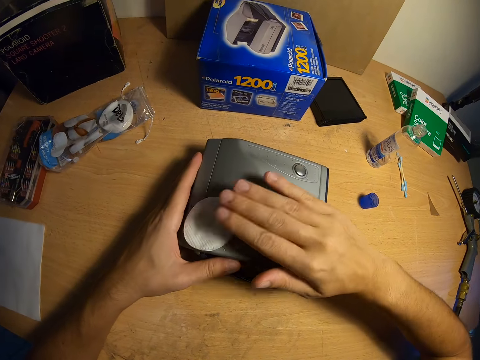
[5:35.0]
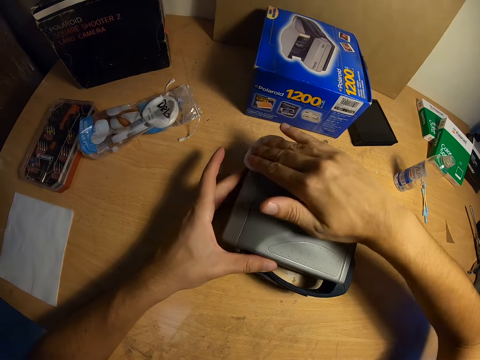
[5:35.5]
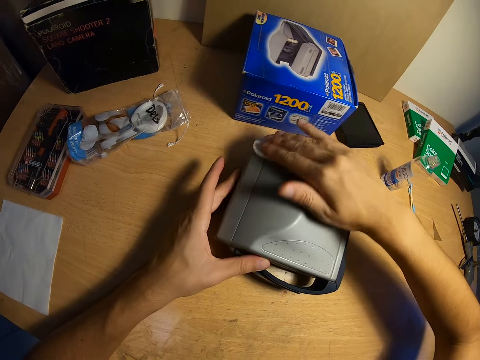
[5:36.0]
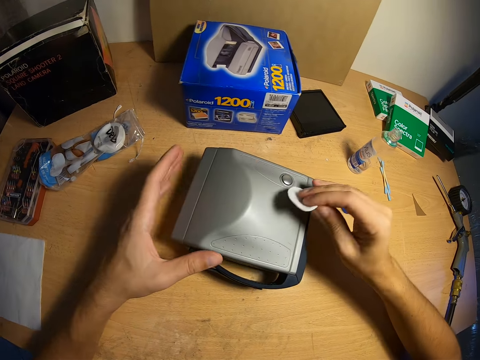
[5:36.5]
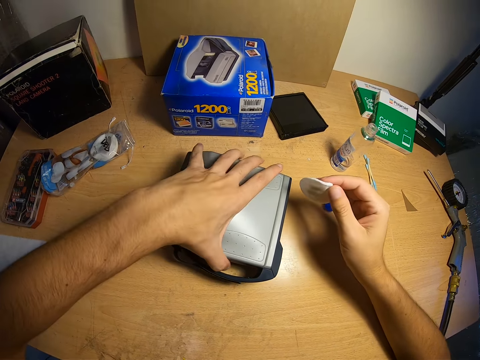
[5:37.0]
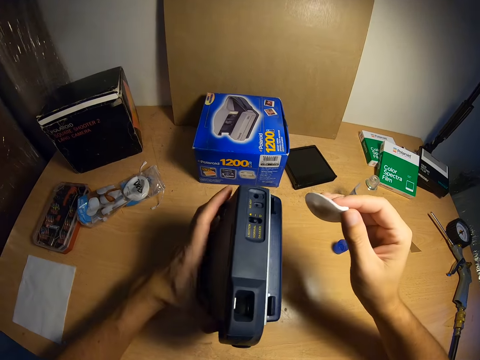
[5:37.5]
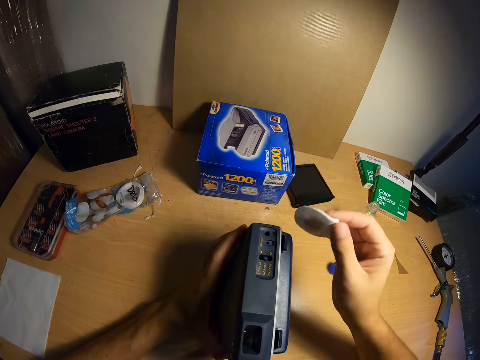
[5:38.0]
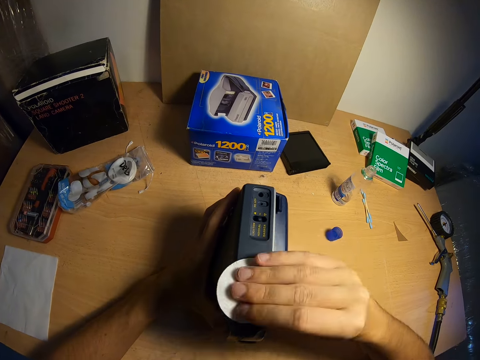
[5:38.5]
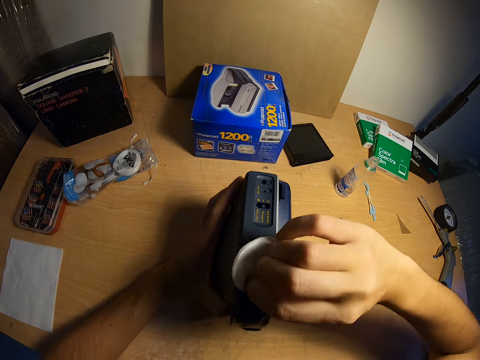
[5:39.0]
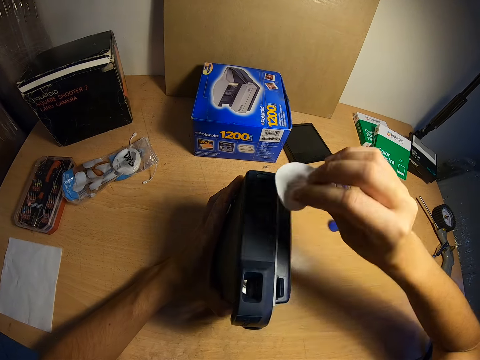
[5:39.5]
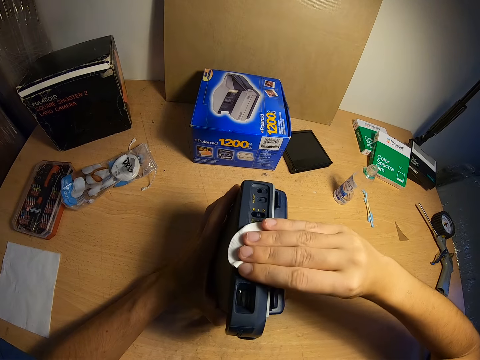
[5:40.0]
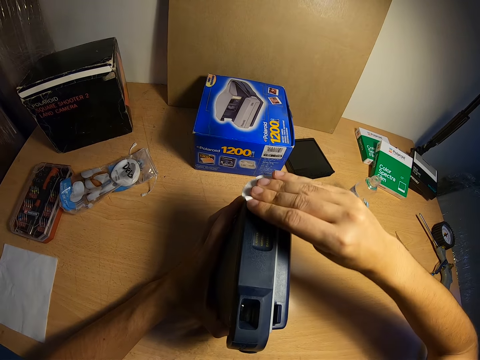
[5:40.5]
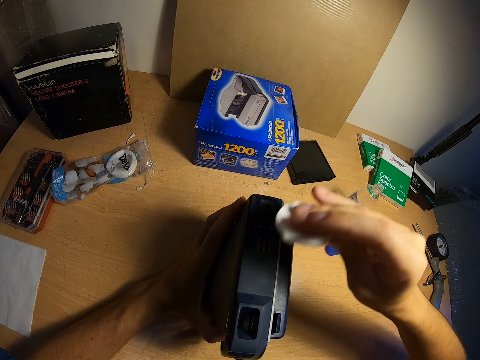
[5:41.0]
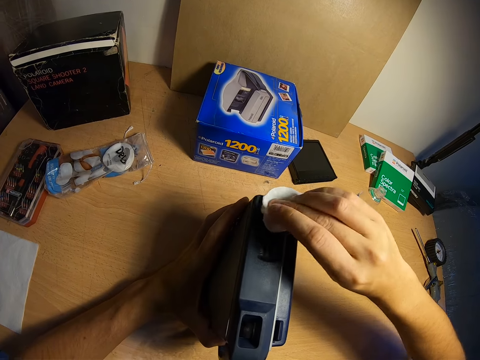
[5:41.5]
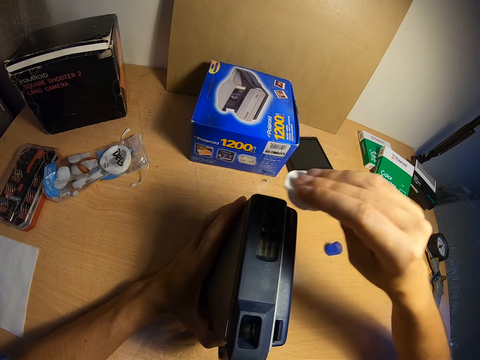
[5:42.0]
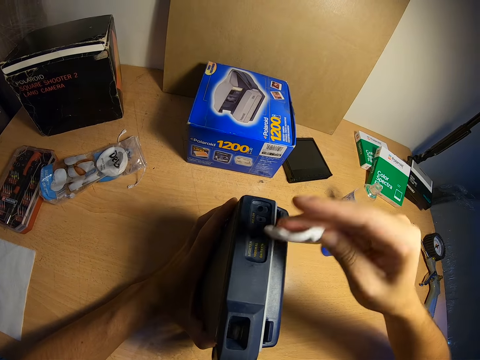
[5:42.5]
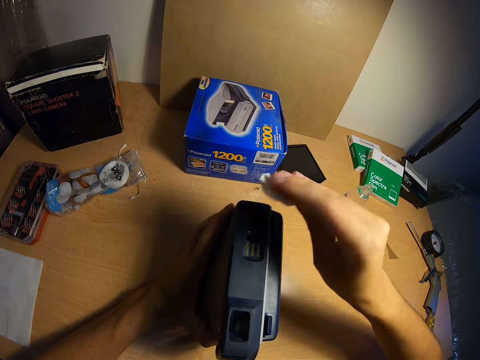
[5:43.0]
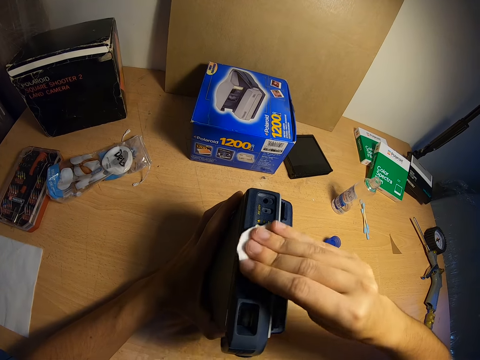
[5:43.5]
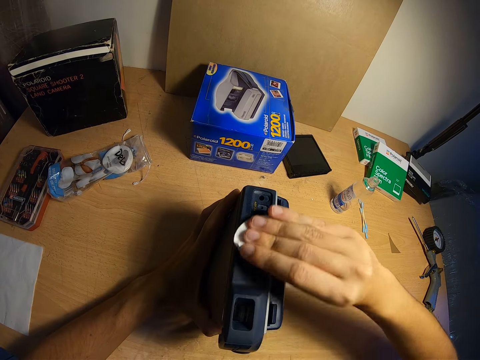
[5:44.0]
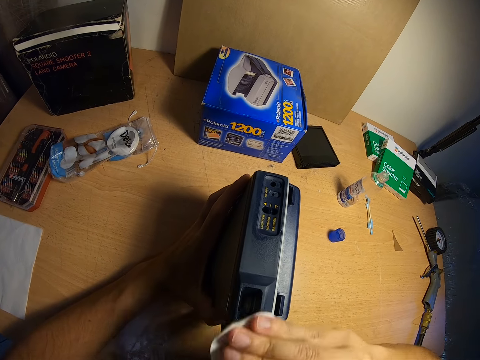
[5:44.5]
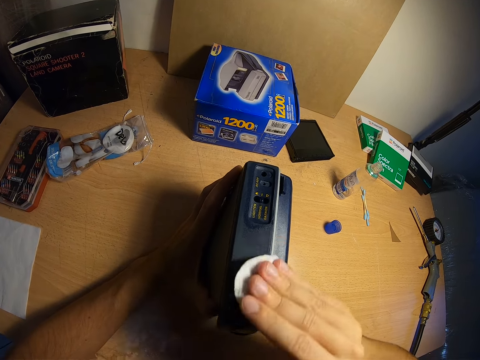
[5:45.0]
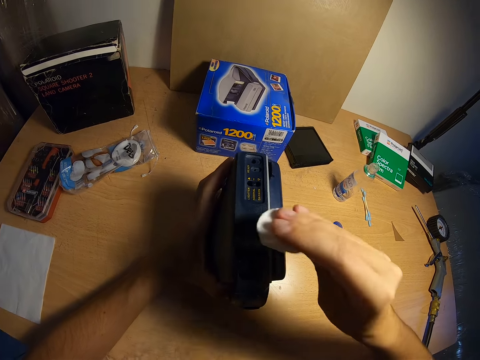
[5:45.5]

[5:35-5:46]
The camera wearer picks up the polaroid camera from the table with his left hand. He places the polaroid camera on the table. He cleans the polaroid camera with the wipe. He looks at the wipe. He cleans the polaroid camera with the wipe again.

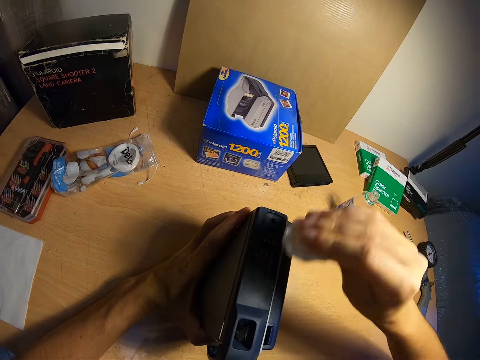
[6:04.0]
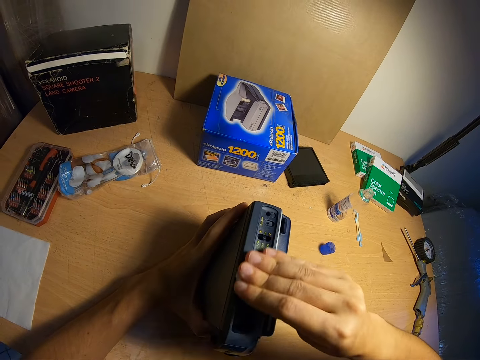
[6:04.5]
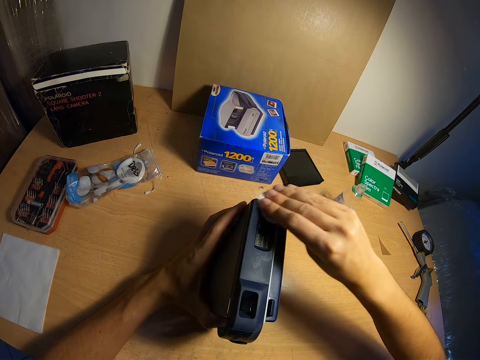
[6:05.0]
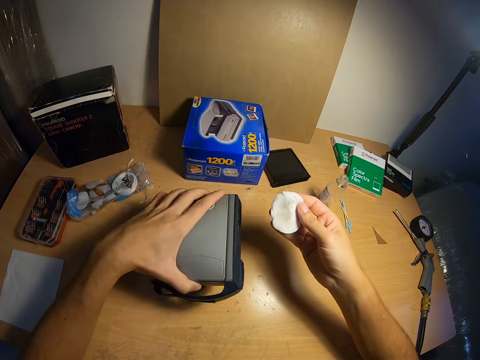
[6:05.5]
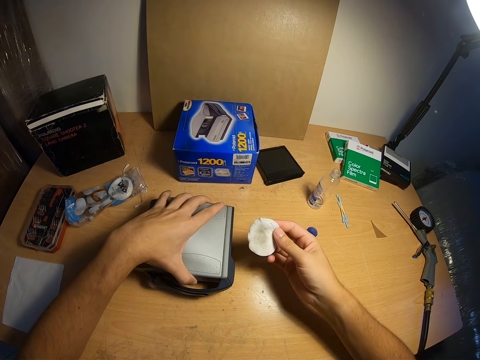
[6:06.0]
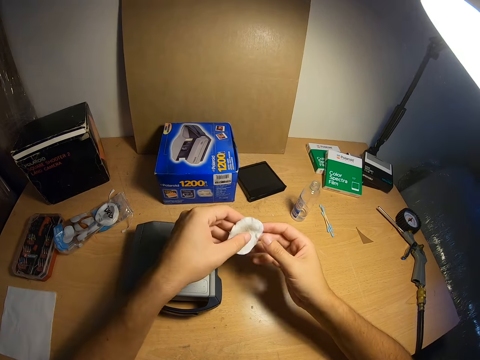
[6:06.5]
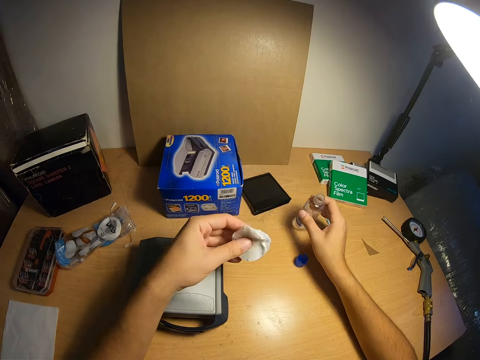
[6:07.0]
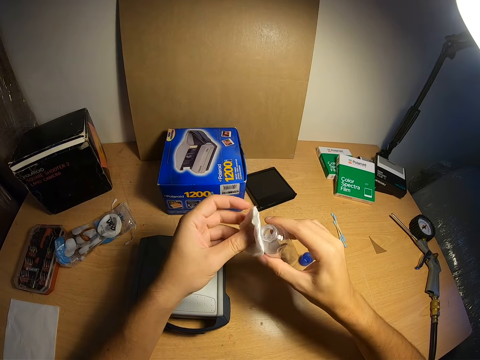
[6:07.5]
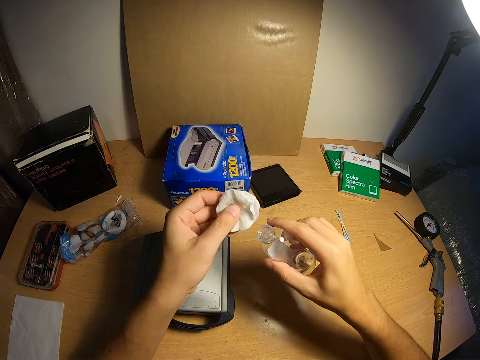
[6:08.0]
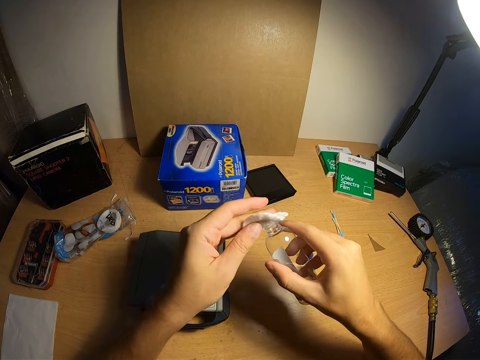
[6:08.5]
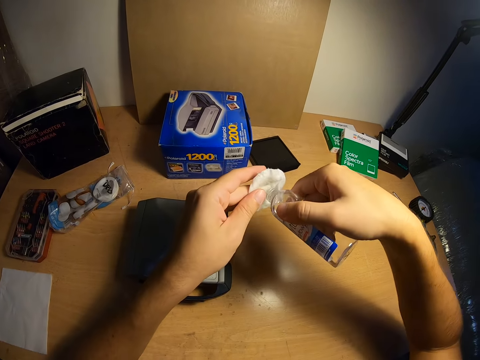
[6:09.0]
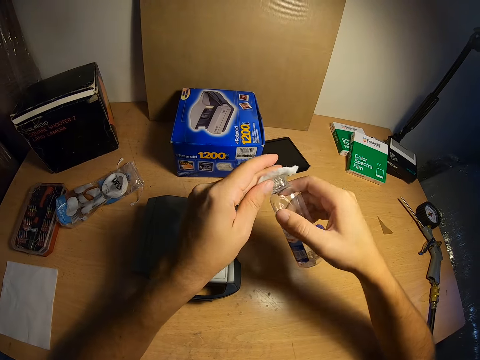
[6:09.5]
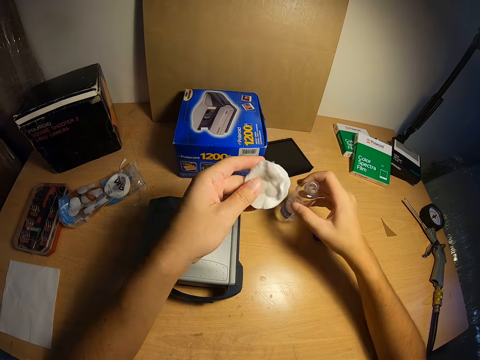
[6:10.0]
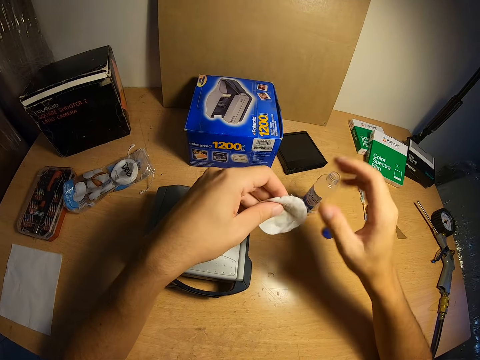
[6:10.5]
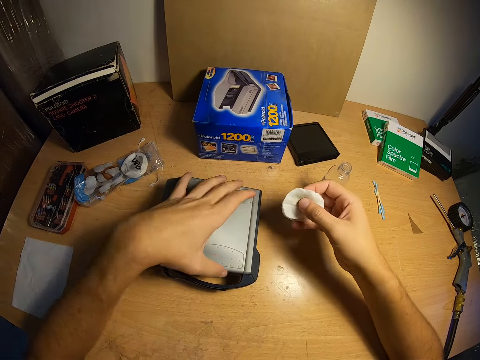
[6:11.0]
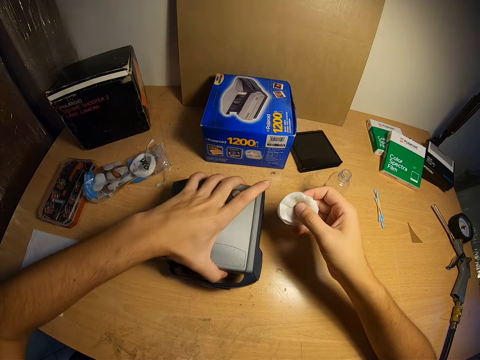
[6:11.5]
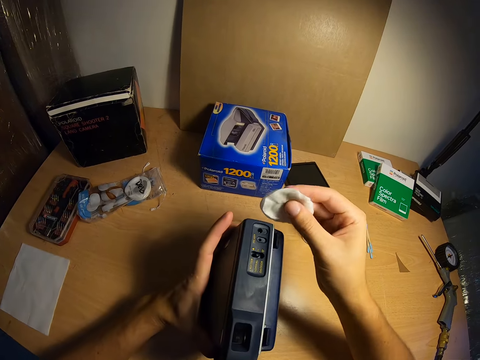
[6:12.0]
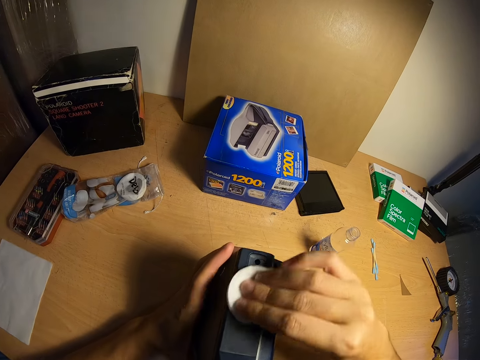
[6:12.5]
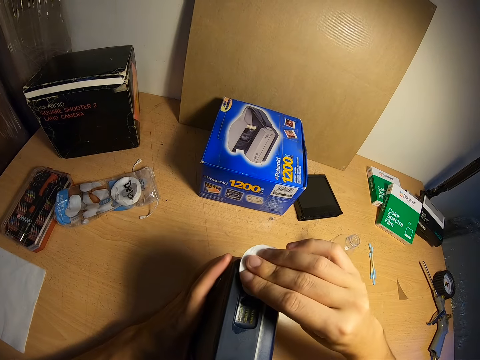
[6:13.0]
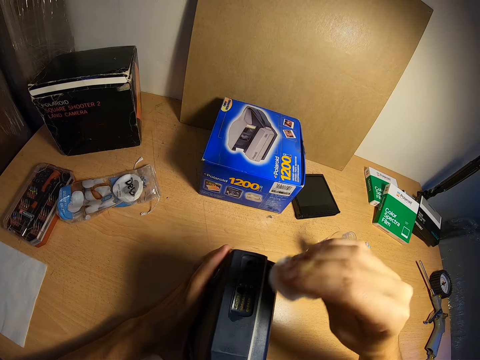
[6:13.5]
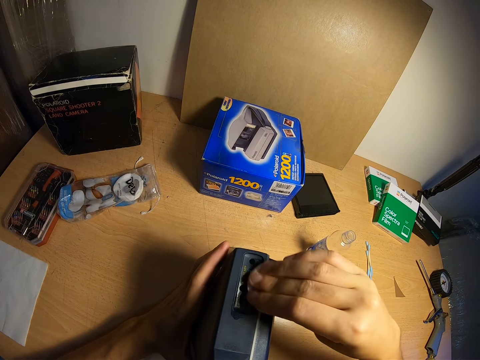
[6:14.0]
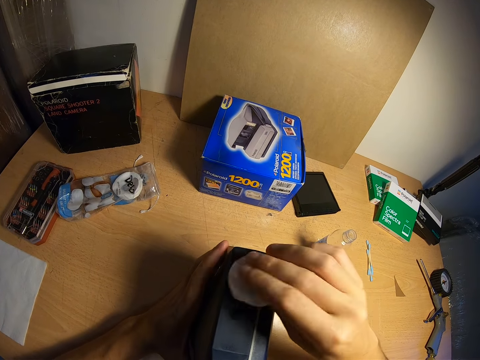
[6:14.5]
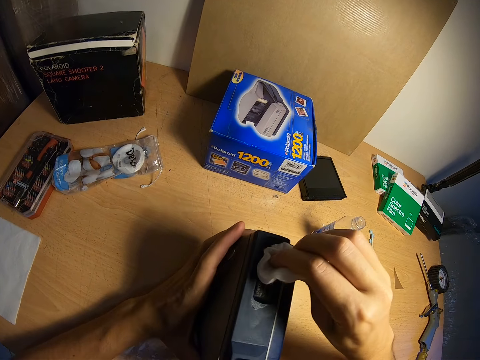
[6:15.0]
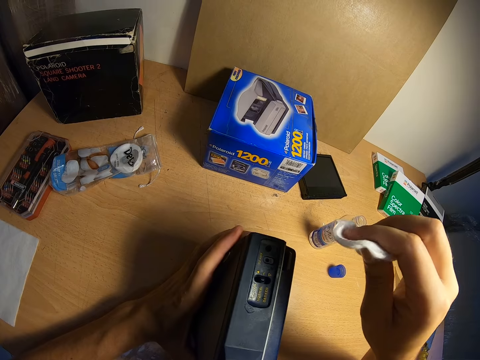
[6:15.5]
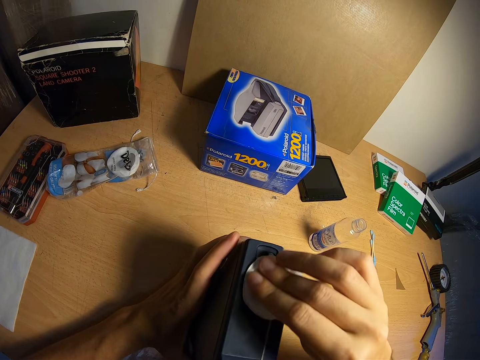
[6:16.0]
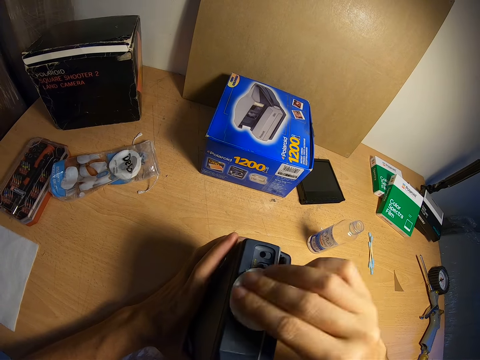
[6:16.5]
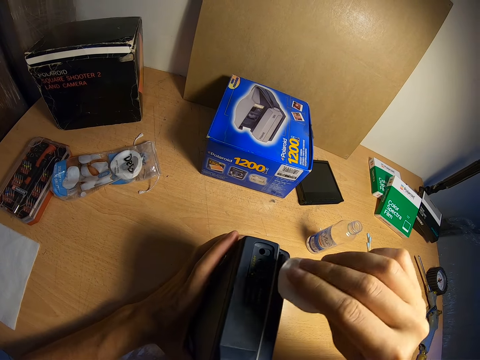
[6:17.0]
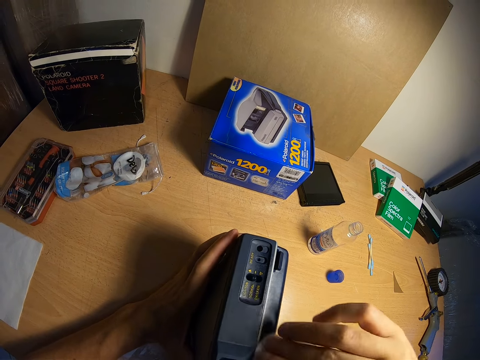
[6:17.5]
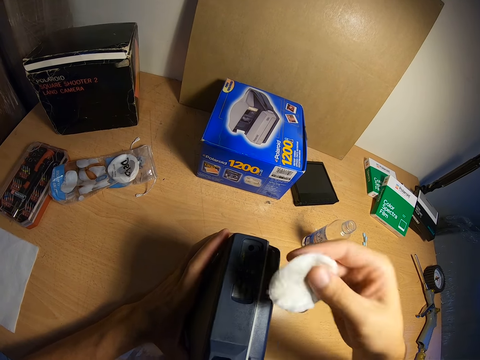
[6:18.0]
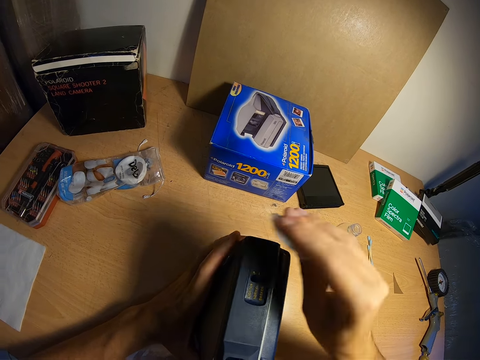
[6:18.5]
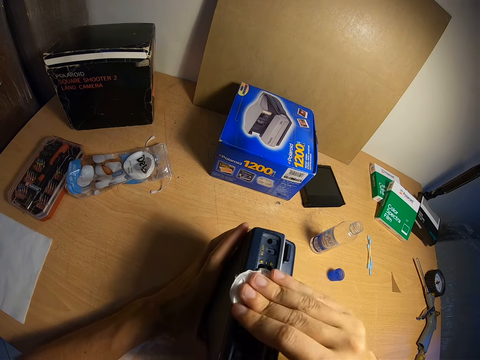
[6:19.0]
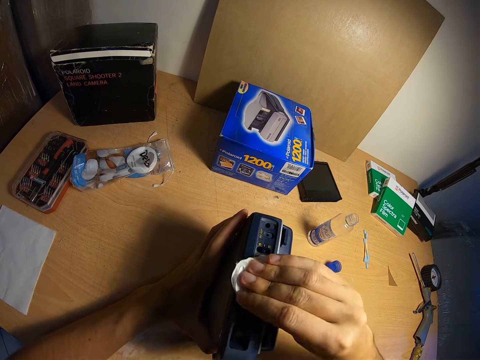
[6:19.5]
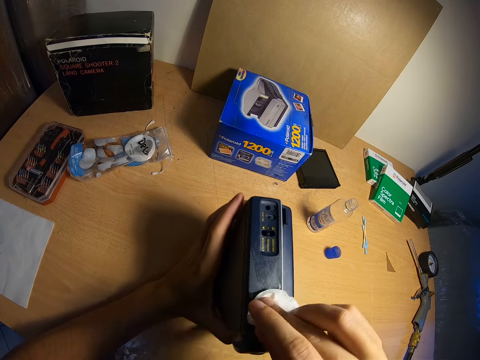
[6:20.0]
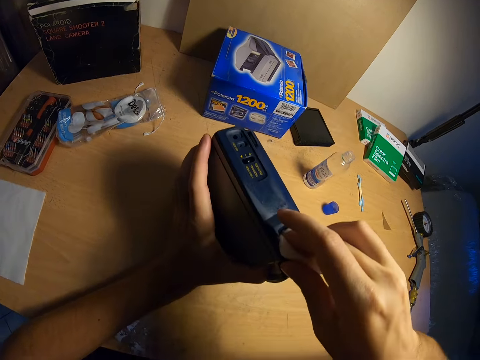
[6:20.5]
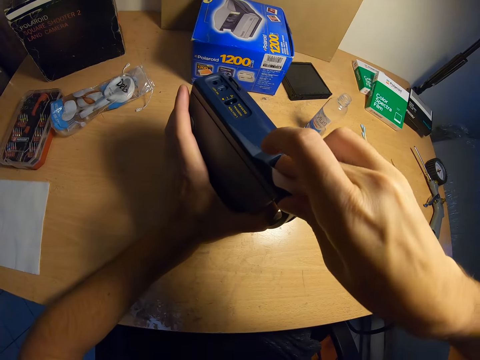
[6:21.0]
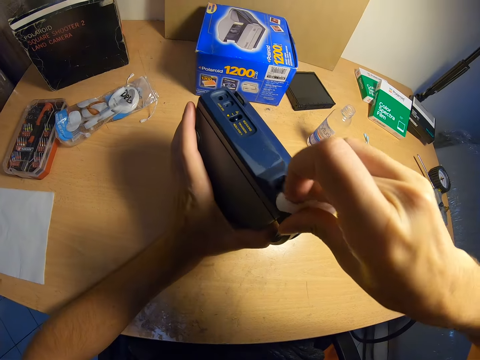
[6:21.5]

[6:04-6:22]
The camera wearer looks at the wipe. He drops the polaroid camera on the table. He passes the wipe to his left hand. He picks up the cleanser container. He touches the wipe with the cleanser container. He pours cleanser on the wipe. He drops the cleanser container on the table. He passes the wipe to his right hand. He picks up the polaroid camera. He places the polaroid camera on the table. He cleans the polaroid camera. He looks at the wipe. He cleans the polaroid camera. He moves the polaroid camera on the table with his left hand.
